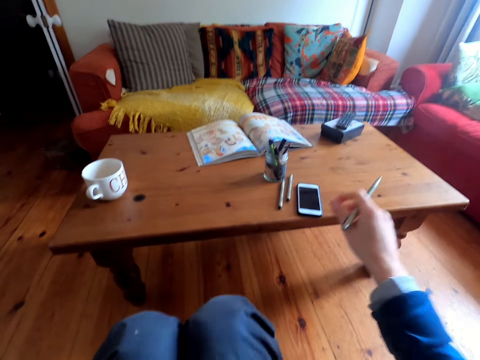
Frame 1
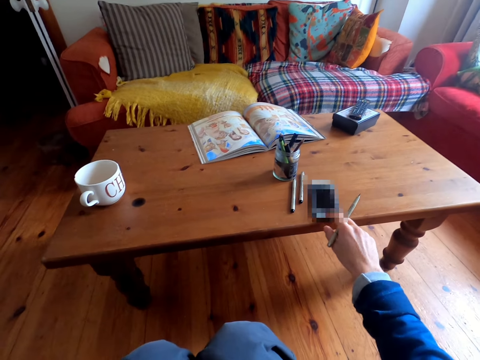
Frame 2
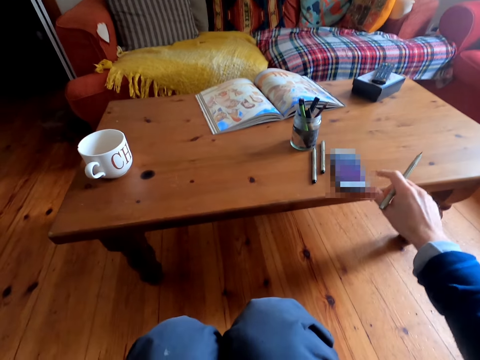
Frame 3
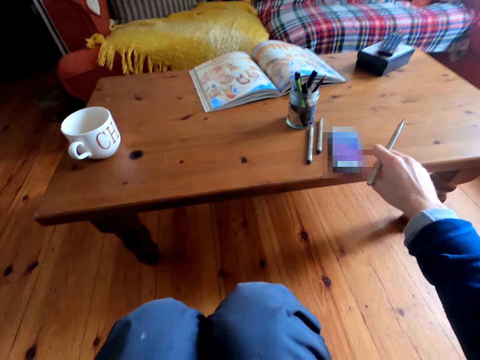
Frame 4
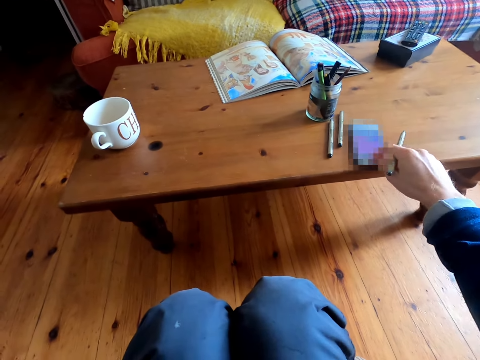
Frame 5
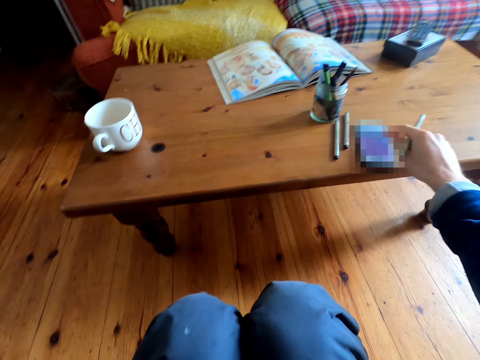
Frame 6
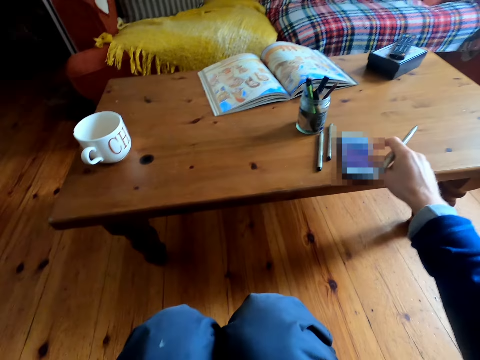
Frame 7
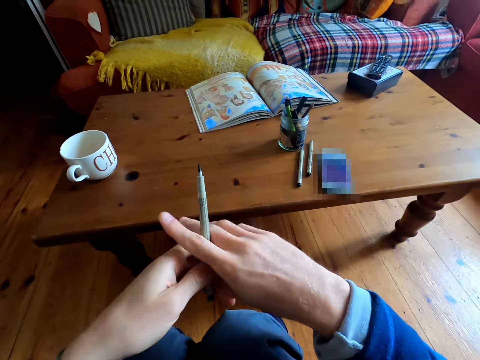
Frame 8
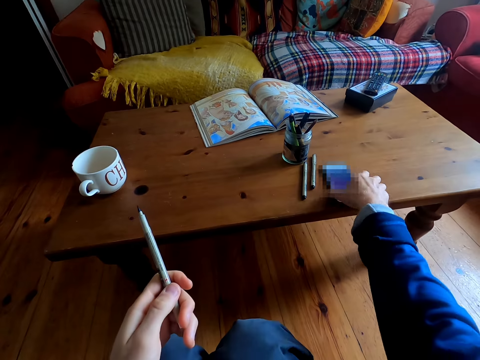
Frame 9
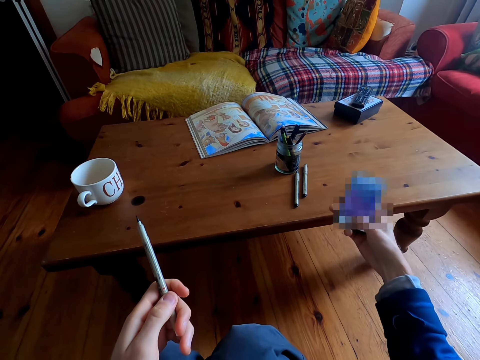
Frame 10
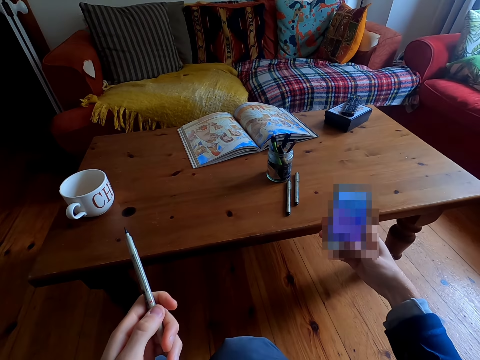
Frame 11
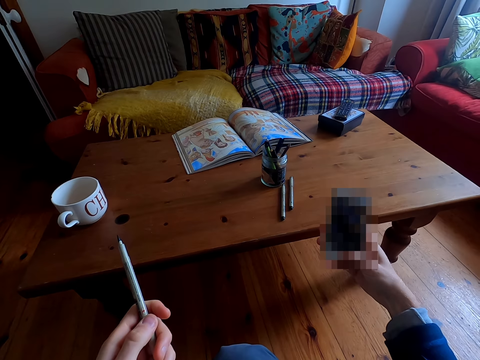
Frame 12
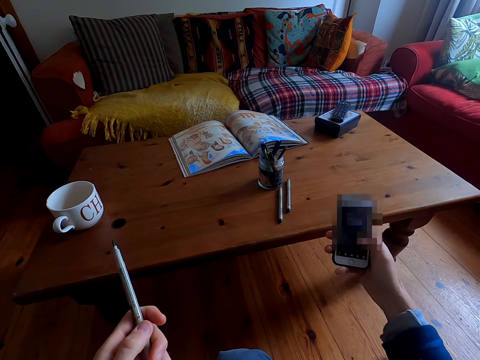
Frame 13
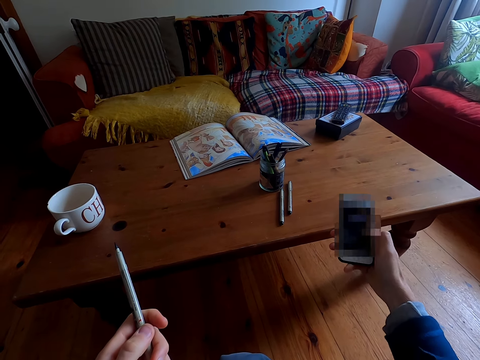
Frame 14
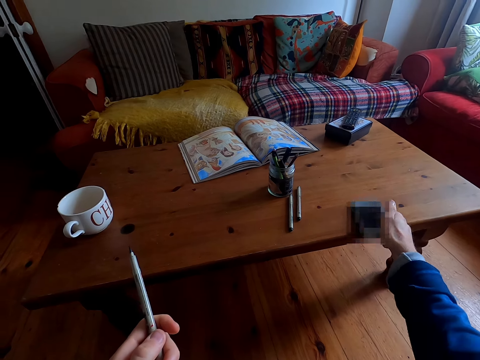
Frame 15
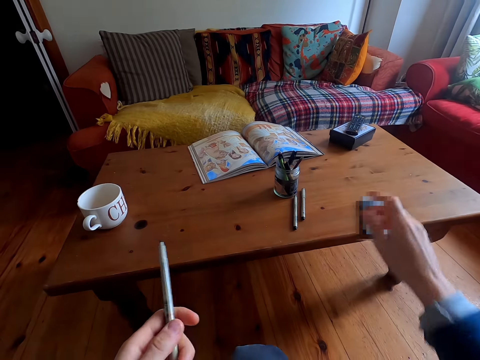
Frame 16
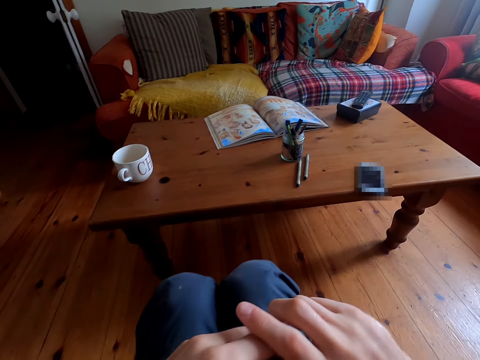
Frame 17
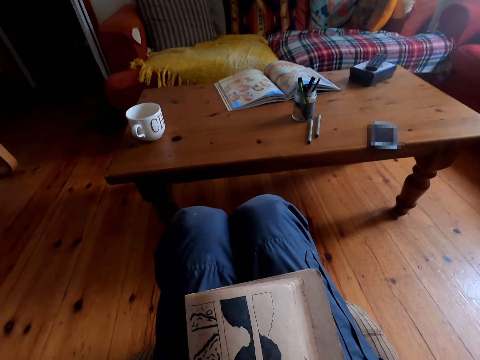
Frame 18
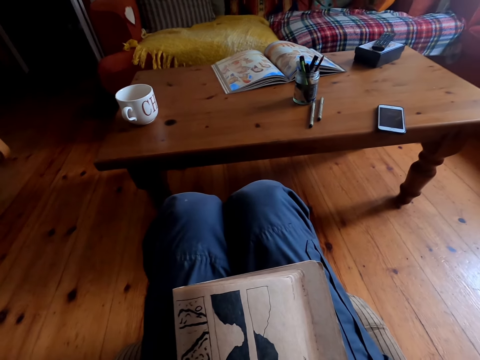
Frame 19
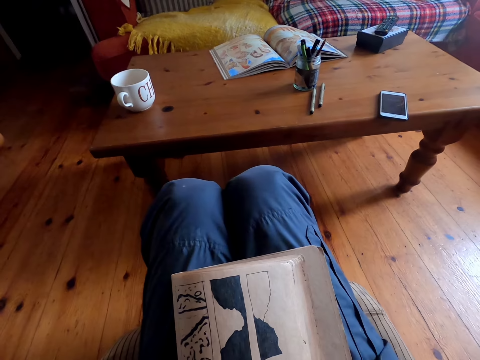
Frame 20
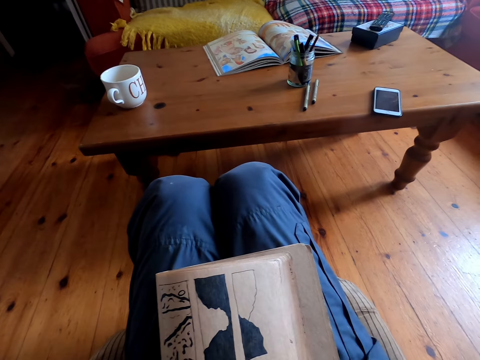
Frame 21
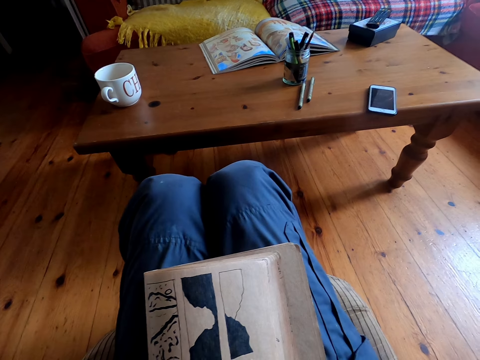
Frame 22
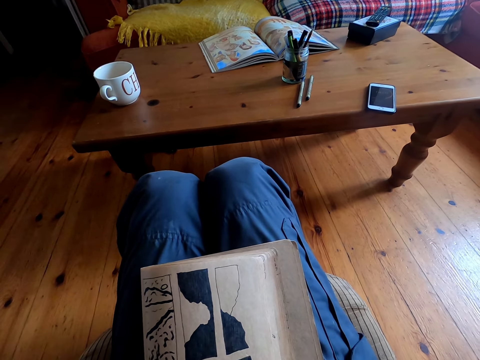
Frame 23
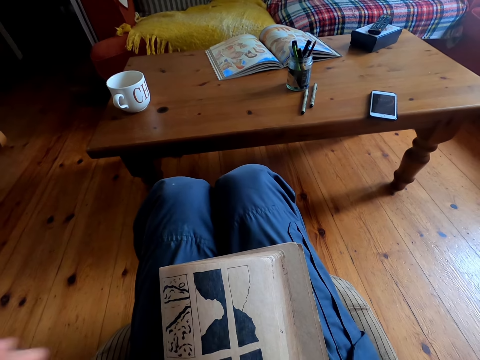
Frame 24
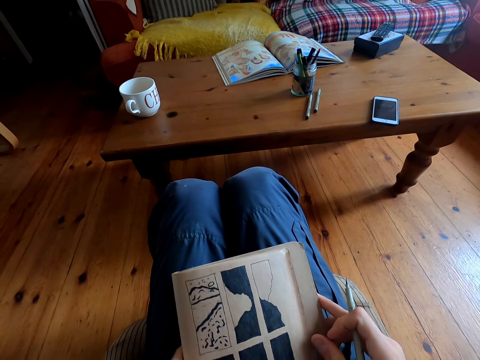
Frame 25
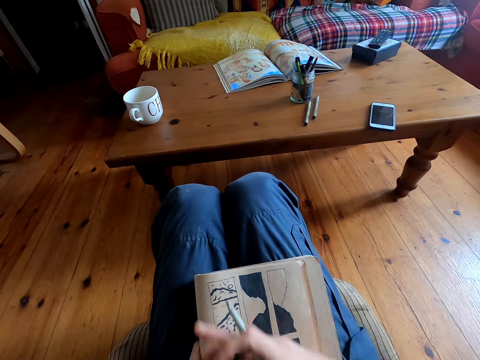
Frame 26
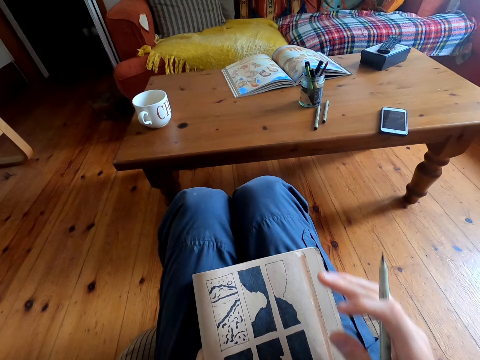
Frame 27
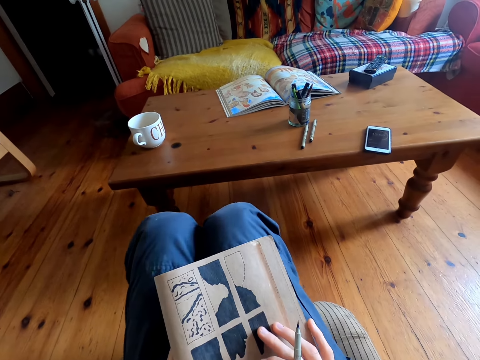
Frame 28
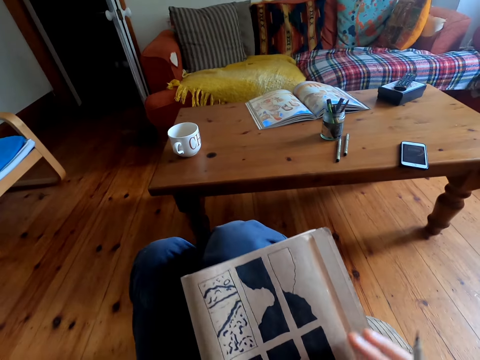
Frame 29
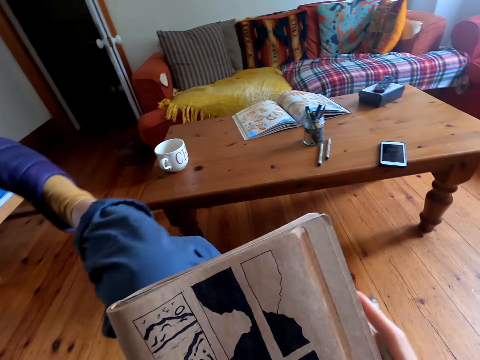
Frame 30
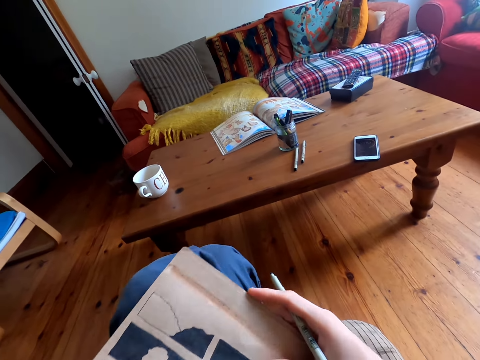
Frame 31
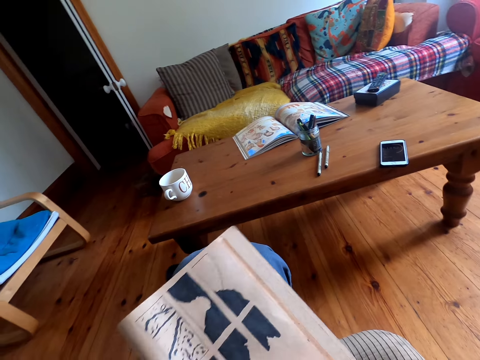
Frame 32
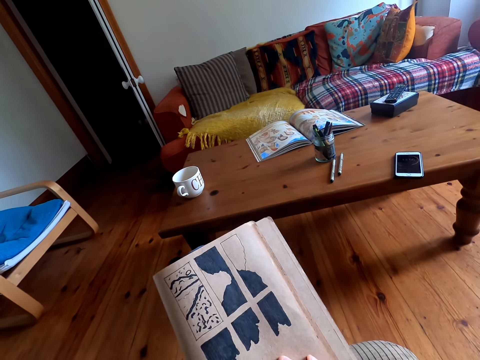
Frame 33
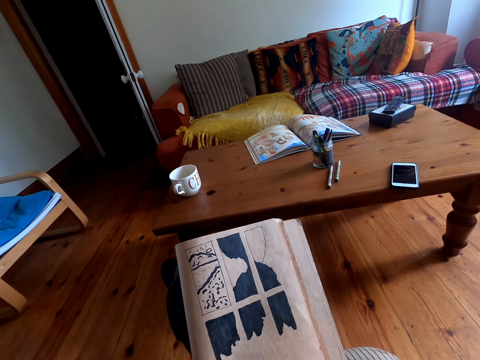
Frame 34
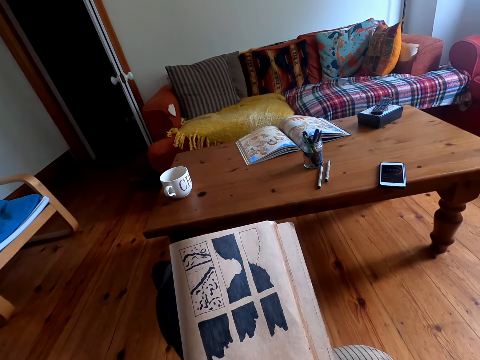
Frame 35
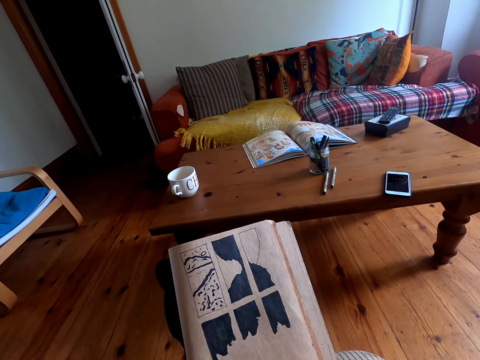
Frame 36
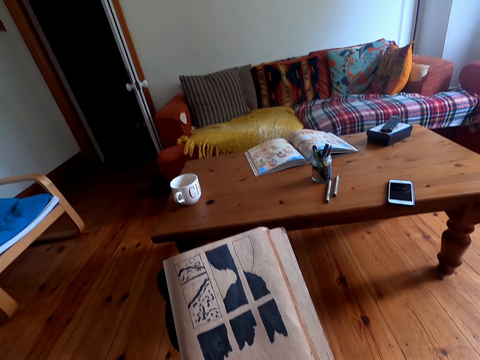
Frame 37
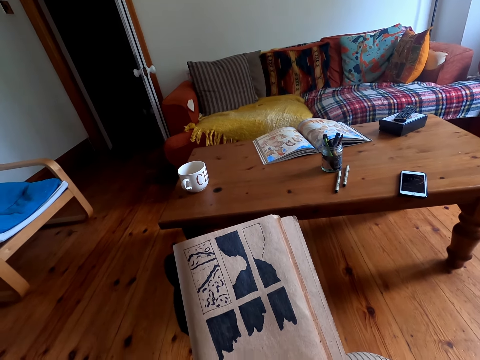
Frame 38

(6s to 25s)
The camera wearer scrolls the phone. He holds a pen with the other hand. He picks up the phone on the table. He scrolls the phone. He puts the phone on the table. He holds the pen with the other hand. He adjusts a camera with both hands. He wipes a book. He crosses his legs.

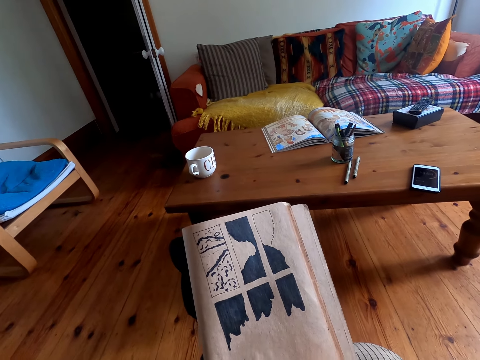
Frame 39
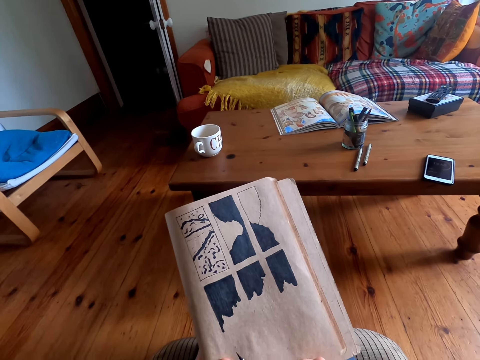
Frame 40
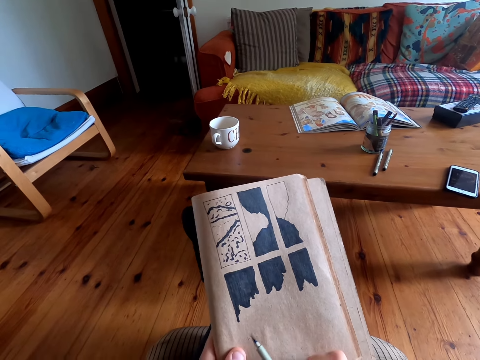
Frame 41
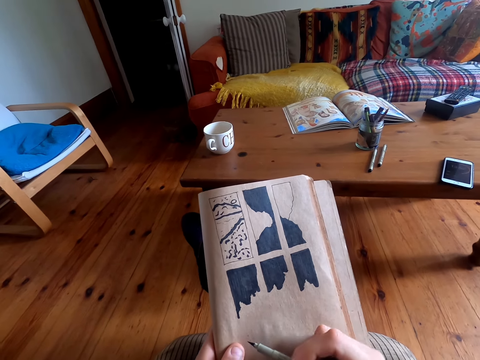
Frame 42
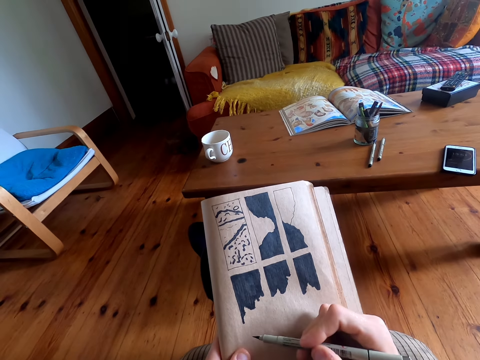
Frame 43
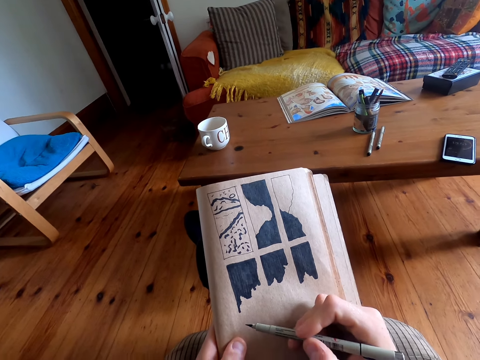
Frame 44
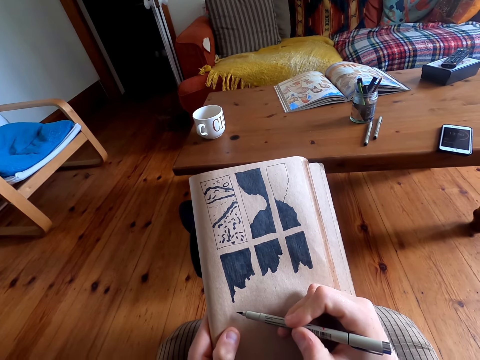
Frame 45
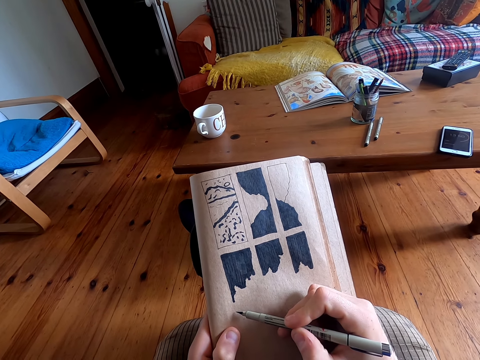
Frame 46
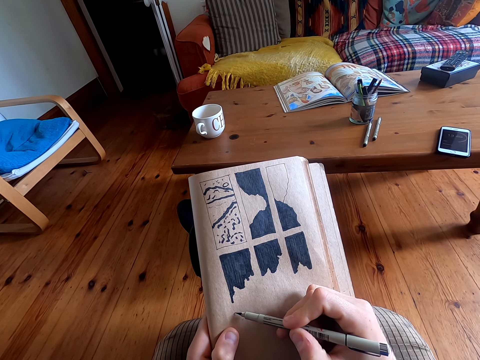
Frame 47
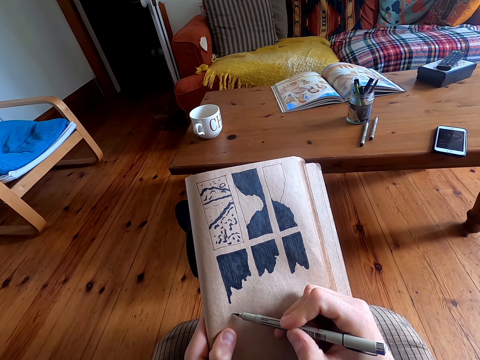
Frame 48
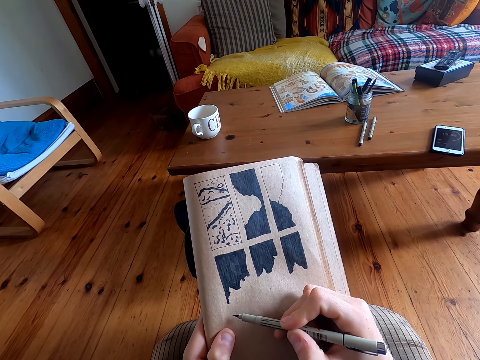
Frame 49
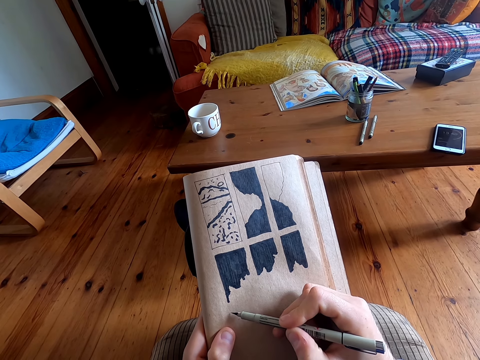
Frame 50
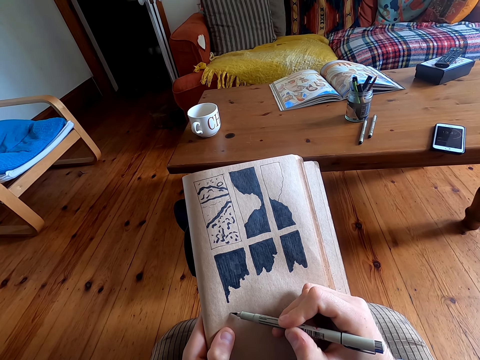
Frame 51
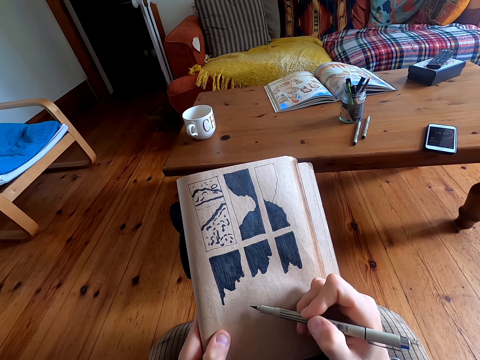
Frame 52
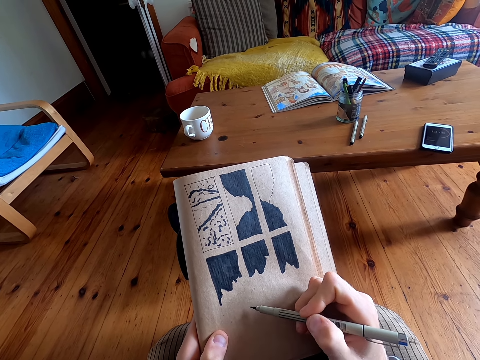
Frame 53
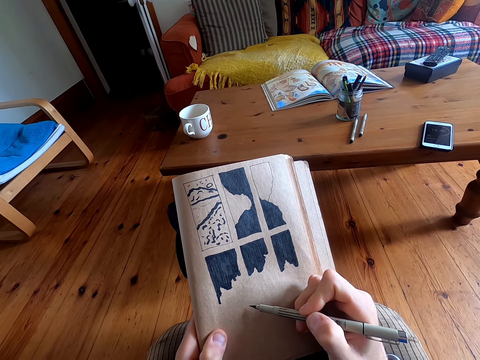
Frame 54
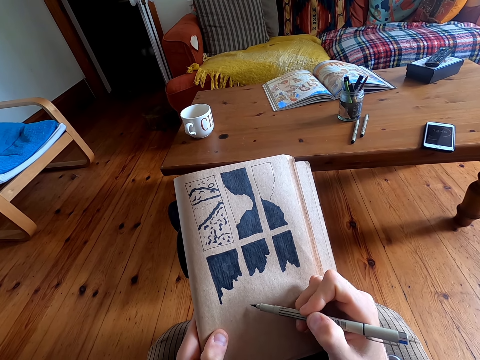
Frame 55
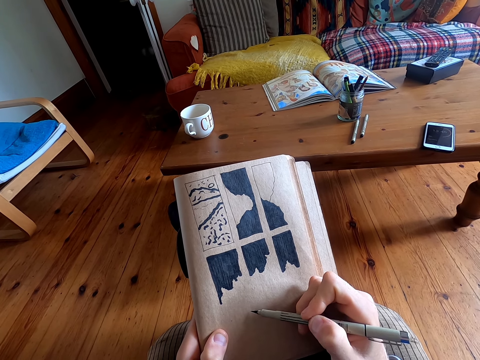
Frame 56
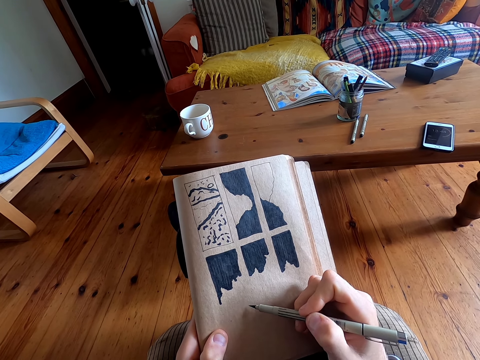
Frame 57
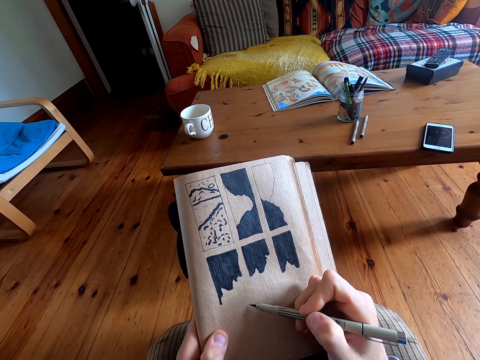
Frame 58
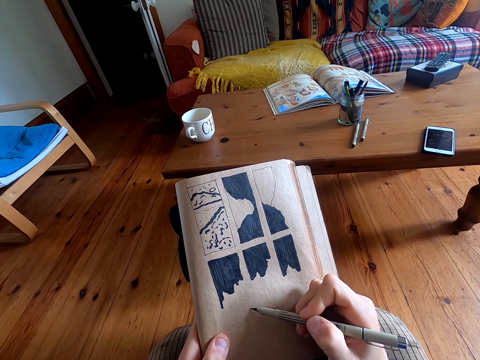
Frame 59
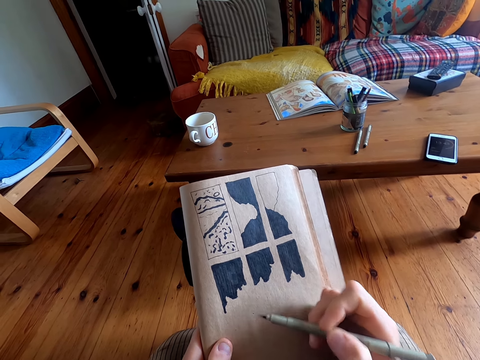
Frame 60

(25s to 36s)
The camera wearer draws on a book with a pen.
